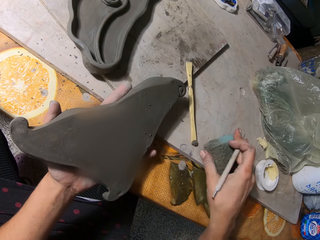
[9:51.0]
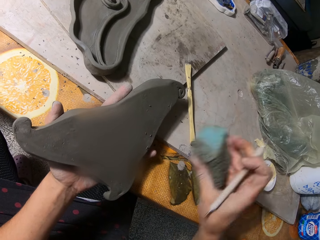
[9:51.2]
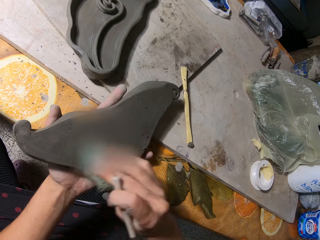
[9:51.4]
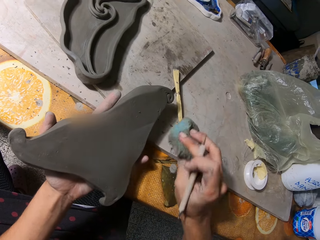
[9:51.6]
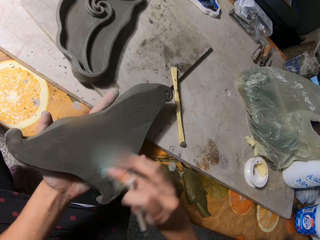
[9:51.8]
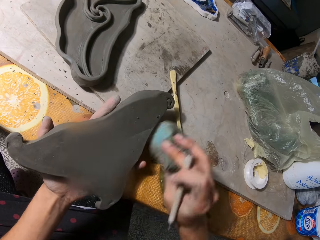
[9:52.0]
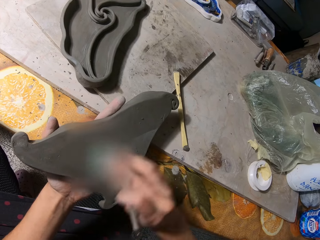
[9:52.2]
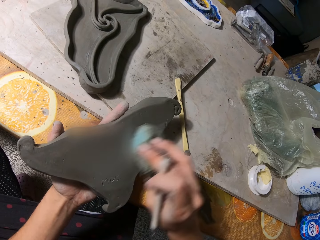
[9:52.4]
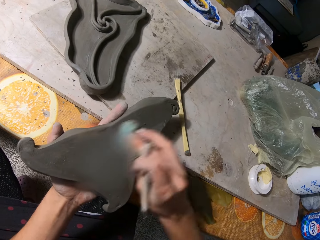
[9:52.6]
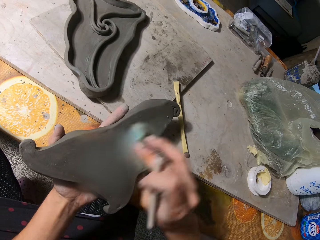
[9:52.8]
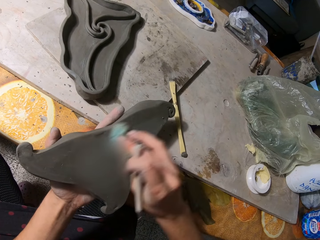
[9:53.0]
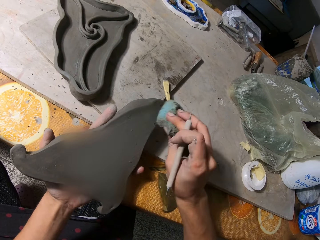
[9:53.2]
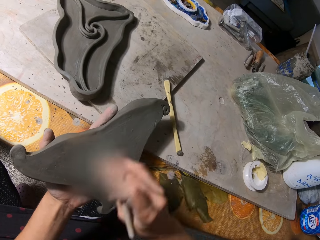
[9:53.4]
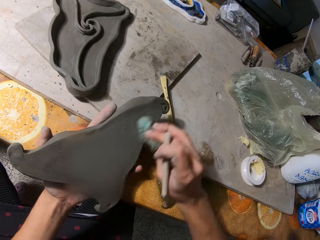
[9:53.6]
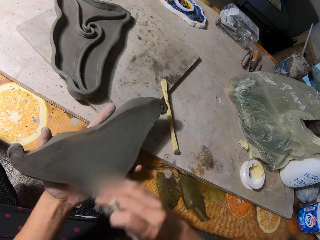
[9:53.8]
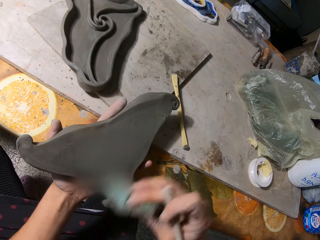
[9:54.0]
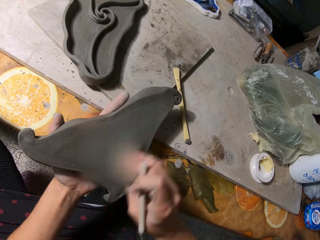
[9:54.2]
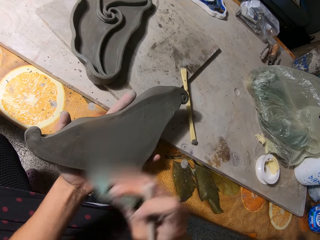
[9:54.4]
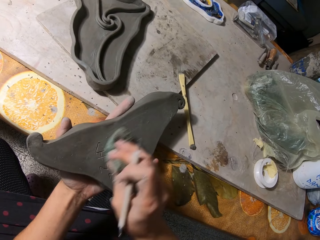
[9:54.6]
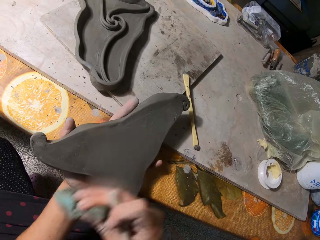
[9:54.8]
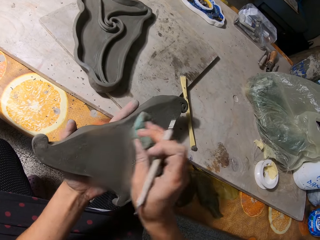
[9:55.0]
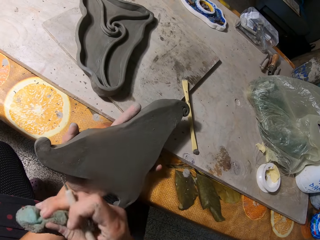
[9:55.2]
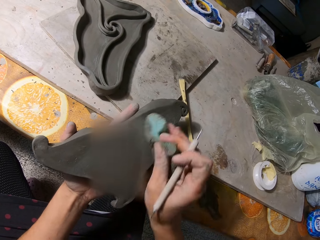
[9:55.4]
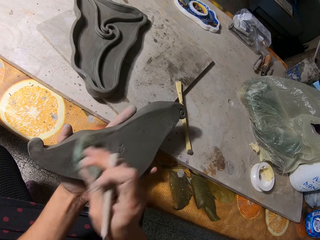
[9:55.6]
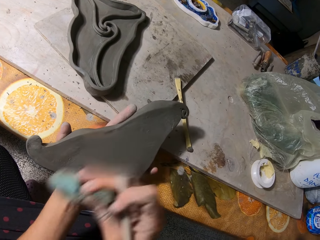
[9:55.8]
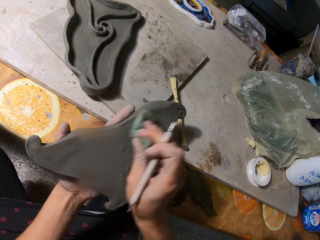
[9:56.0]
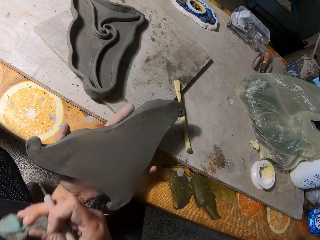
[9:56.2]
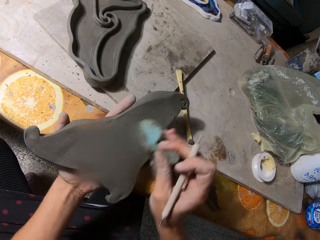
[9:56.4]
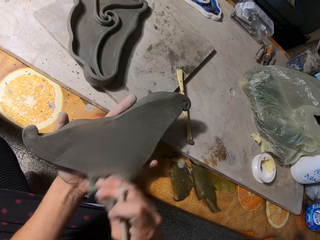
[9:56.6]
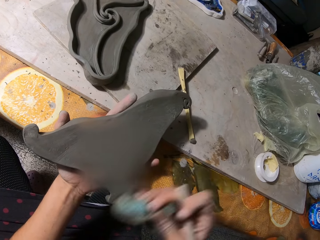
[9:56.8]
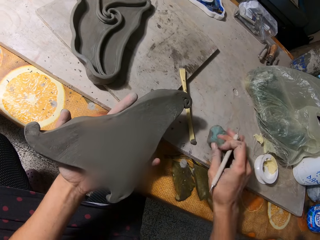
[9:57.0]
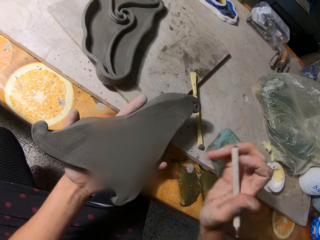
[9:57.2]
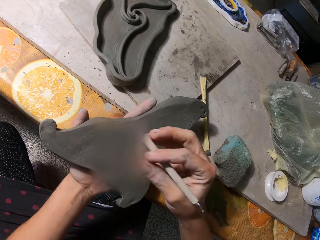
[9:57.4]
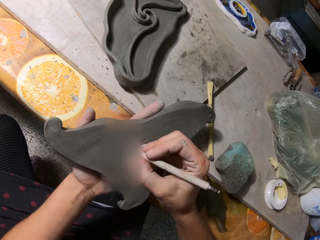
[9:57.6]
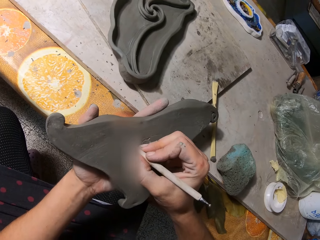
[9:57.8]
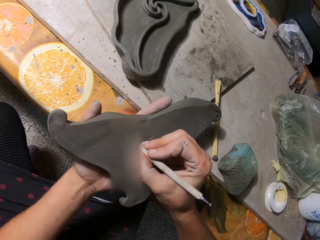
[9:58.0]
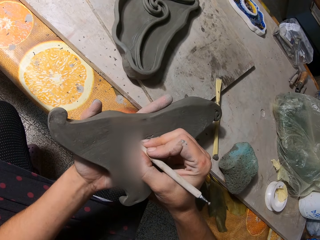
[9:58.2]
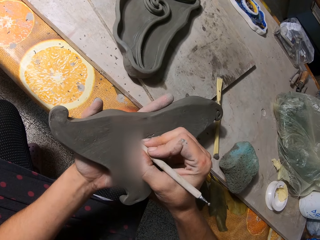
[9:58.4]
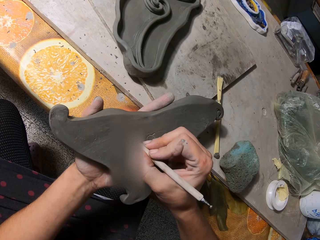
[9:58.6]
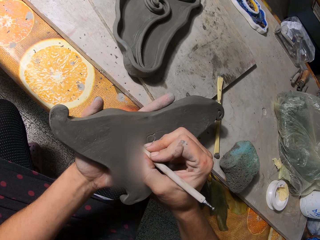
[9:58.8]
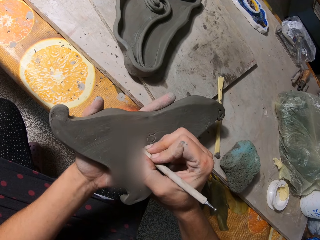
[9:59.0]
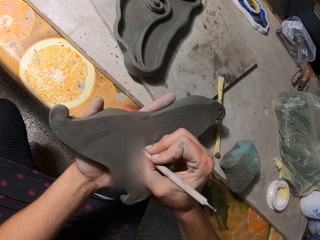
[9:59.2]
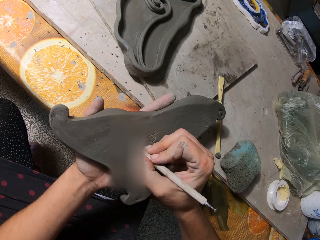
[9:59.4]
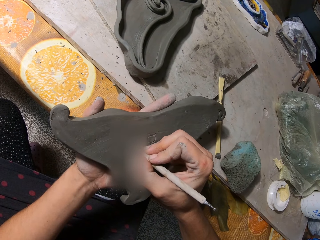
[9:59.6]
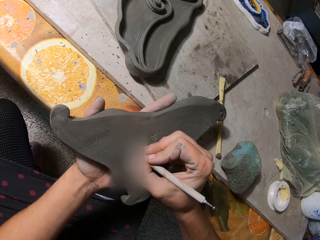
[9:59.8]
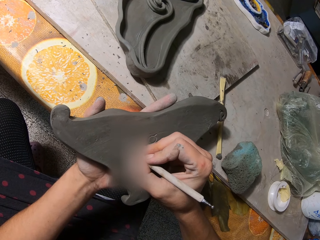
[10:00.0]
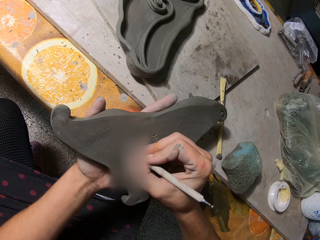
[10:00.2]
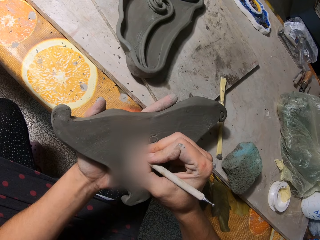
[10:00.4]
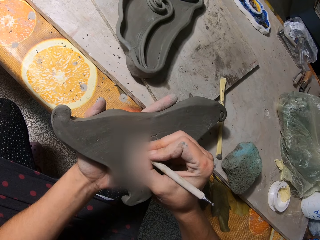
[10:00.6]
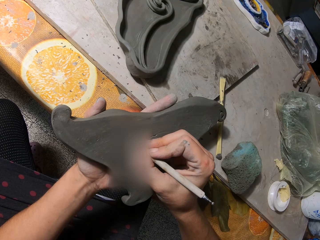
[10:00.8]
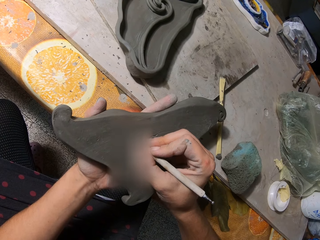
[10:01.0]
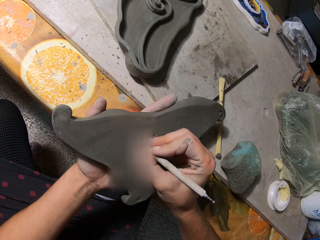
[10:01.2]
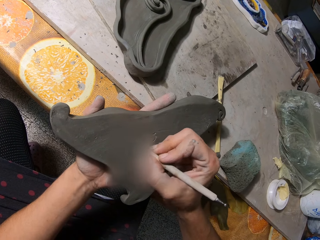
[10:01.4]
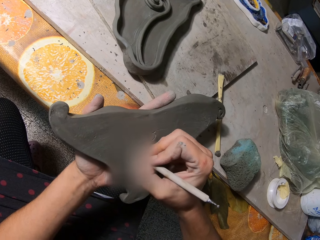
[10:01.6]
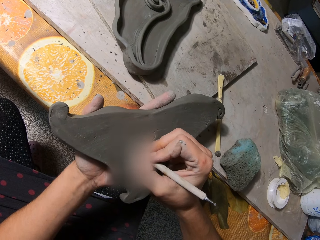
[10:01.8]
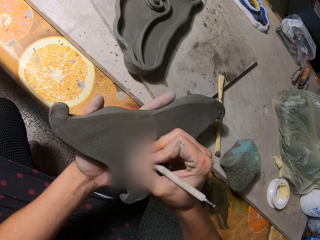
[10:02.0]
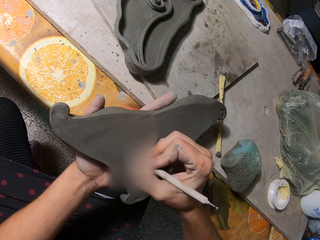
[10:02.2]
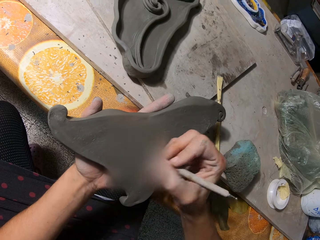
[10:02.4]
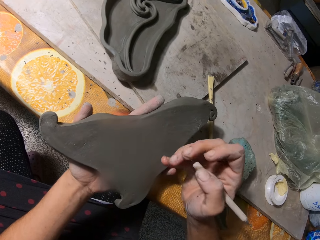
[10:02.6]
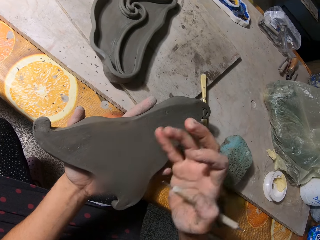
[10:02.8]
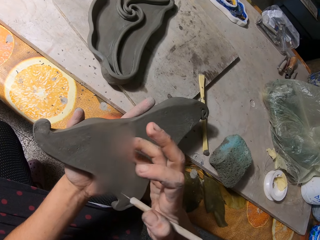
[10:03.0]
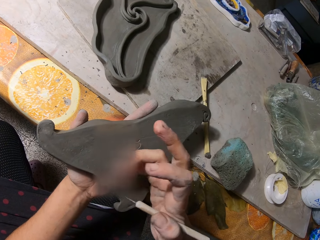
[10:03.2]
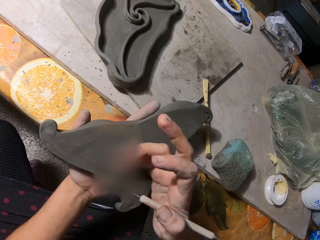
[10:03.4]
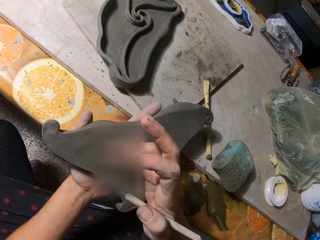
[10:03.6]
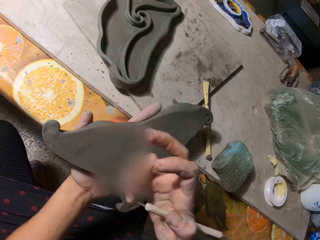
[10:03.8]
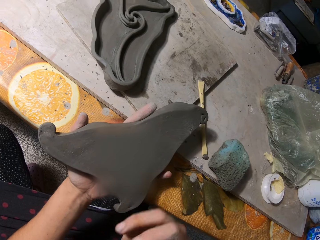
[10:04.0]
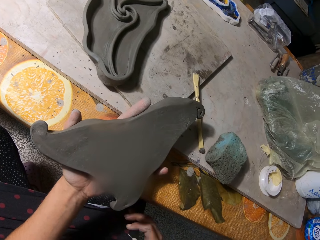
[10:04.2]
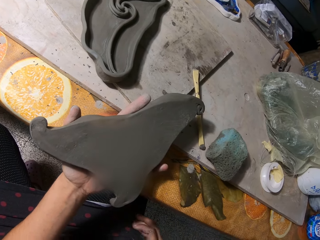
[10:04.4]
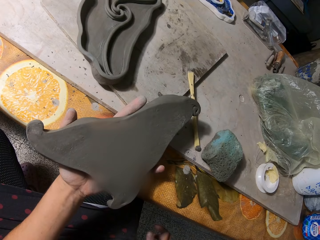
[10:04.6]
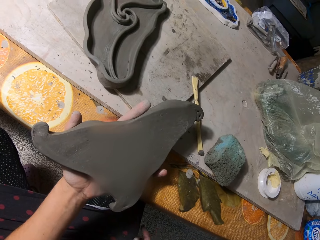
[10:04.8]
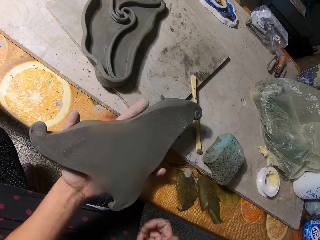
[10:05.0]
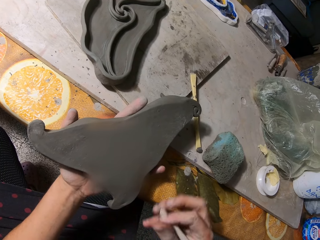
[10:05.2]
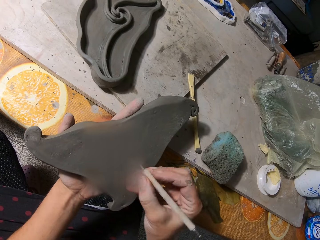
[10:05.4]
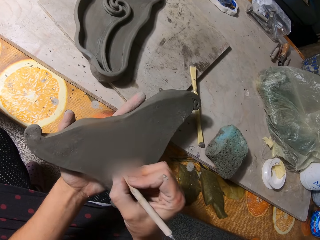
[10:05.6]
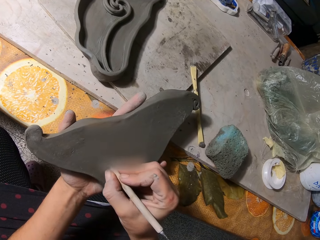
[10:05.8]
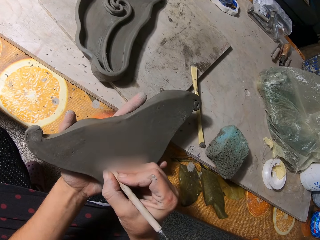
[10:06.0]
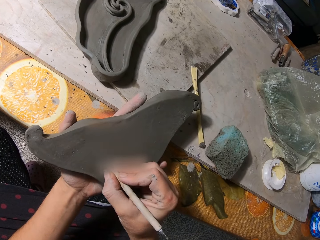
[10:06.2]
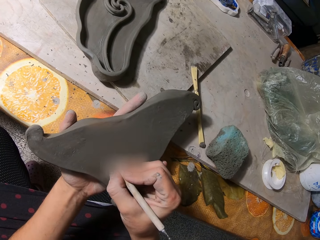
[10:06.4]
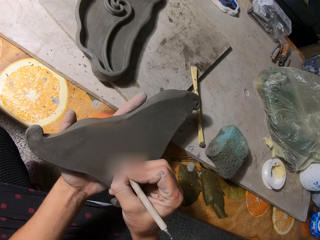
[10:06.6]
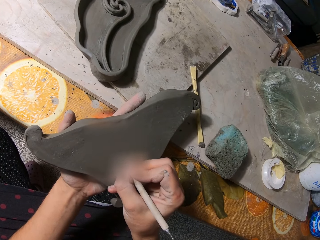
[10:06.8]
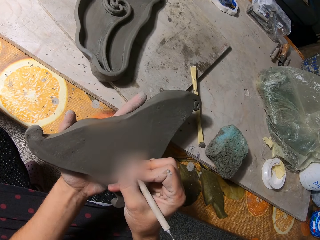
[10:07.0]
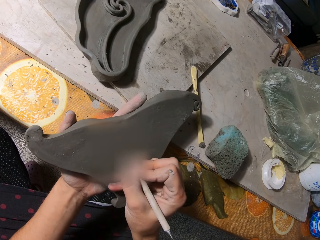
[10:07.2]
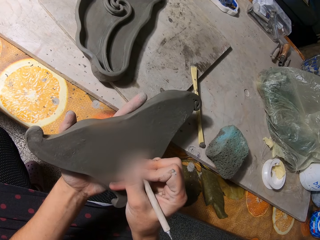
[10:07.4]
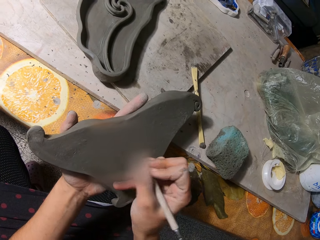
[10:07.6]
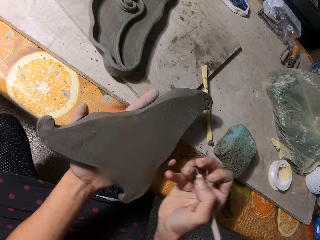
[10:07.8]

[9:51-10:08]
The camera wearer picks up a sponge from the table with his right hand. He wipes dirt from the molded clay with the sponge in his right hand. He drops the sponge on the table with his right hand. He draws on the molded clay with the needle in his right hand. He wipes dirt off the molded clay with his right hand. He draws on the molded clay with the needle in his right hand.

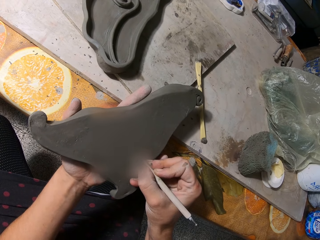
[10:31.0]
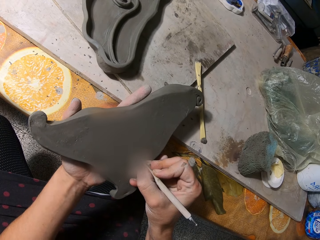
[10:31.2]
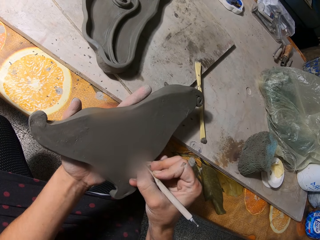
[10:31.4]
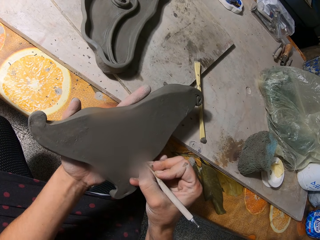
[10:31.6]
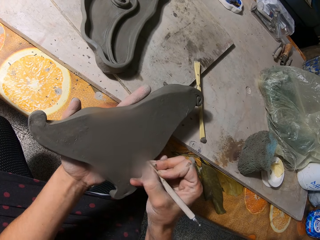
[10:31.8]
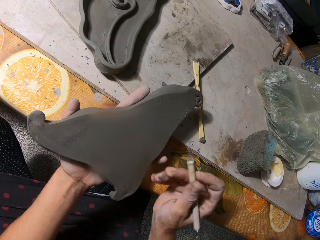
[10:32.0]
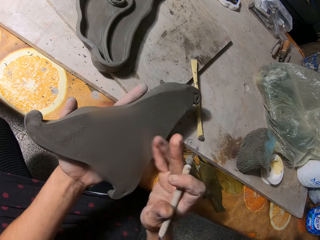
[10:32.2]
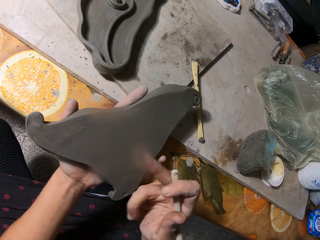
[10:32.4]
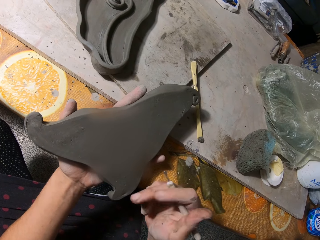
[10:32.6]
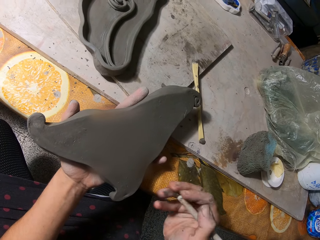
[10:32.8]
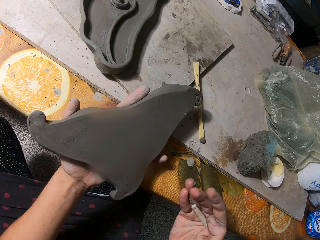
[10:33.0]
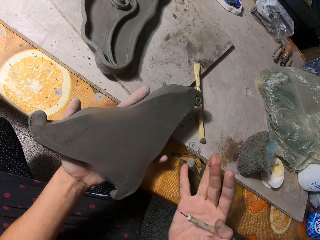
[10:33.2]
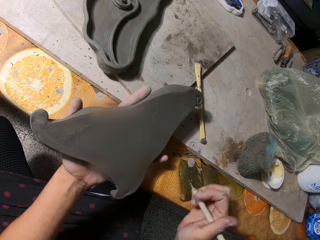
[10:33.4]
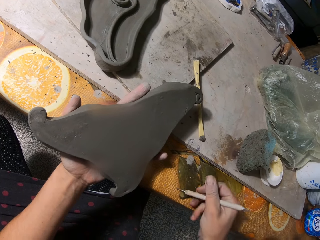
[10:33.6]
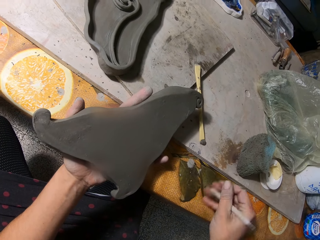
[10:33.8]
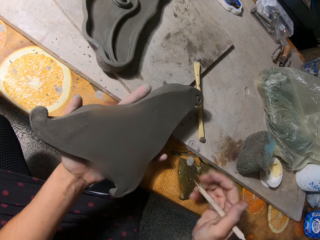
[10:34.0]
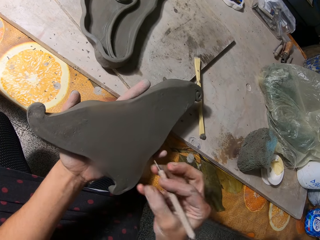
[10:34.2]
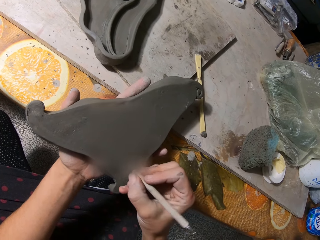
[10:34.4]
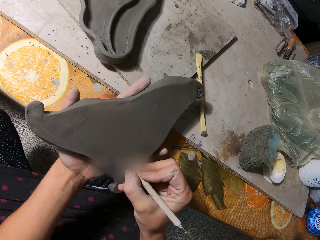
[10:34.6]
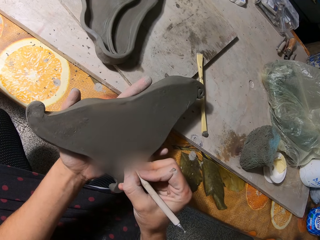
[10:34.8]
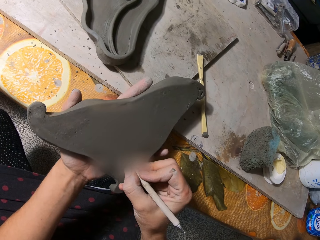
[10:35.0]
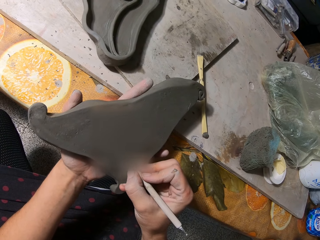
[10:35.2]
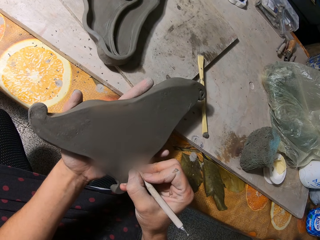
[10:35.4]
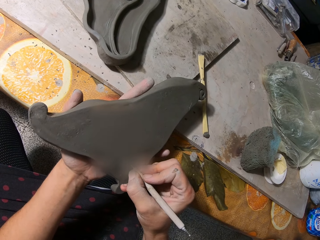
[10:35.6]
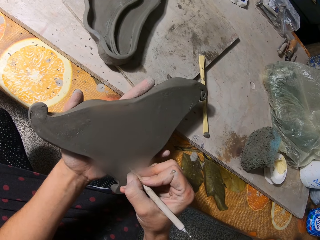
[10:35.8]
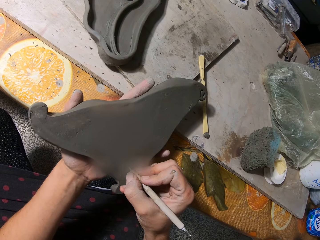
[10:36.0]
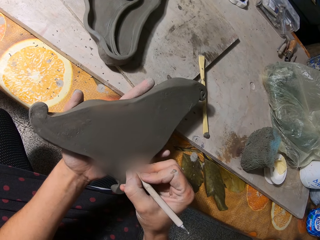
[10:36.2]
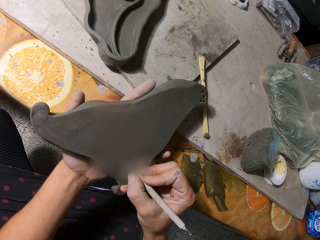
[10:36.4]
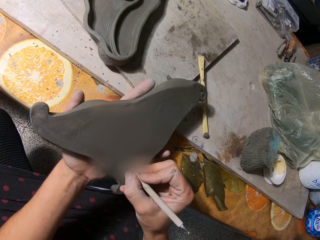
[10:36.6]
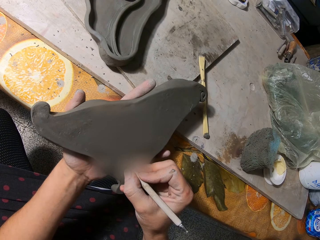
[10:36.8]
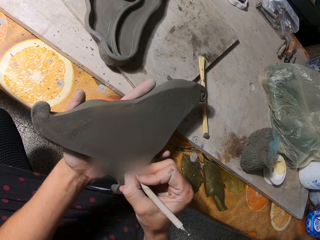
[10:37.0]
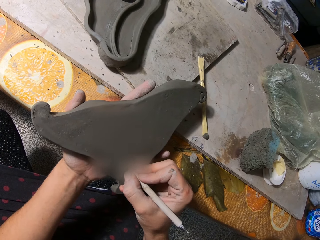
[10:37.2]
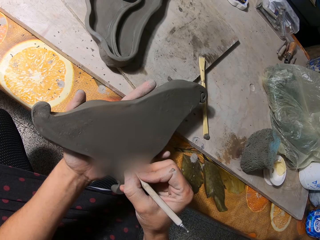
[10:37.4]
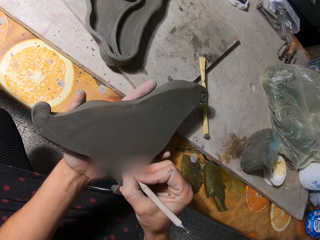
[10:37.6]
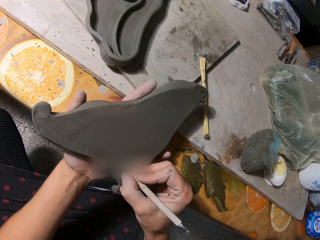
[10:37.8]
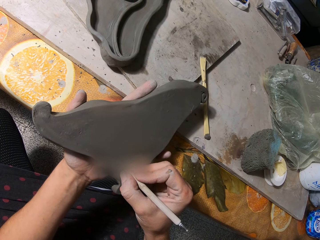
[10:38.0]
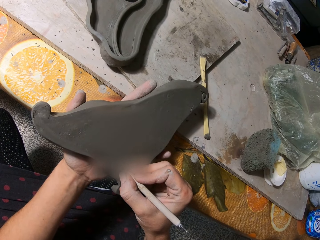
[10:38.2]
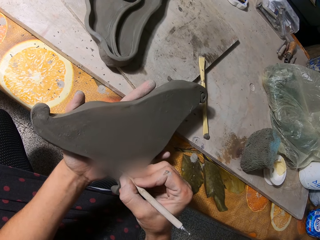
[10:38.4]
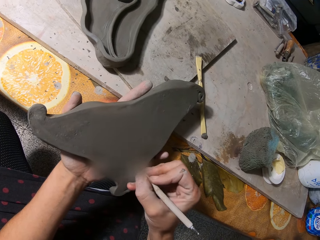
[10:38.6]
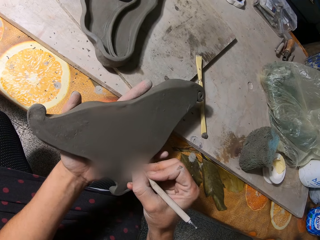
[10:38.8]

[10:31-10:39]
The camera wearer wipes dirt off the molded clay with his right hand. He draws on the molded clay with the needle in his right hand.
